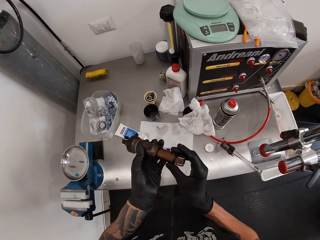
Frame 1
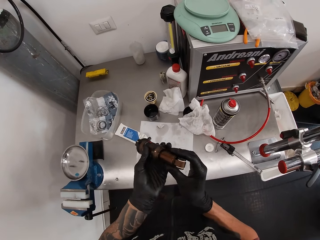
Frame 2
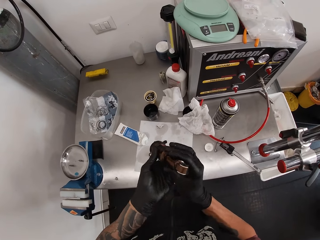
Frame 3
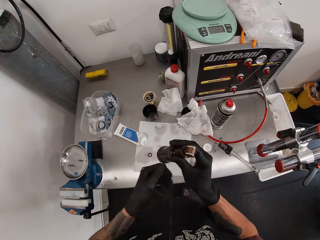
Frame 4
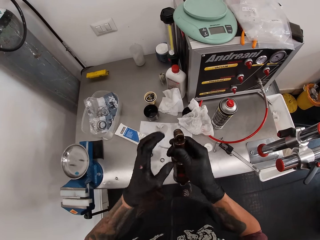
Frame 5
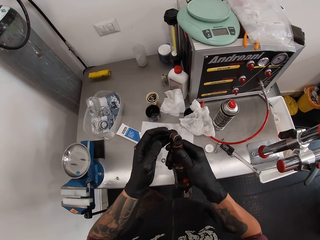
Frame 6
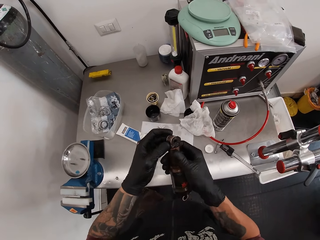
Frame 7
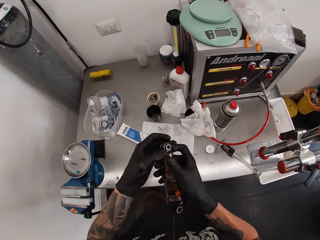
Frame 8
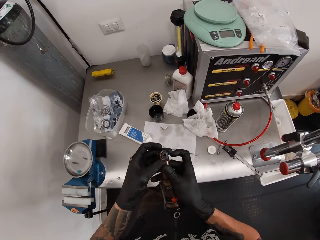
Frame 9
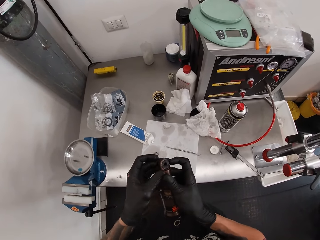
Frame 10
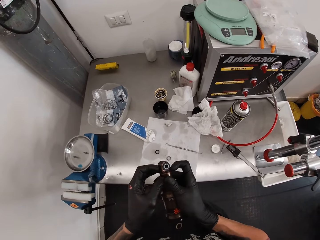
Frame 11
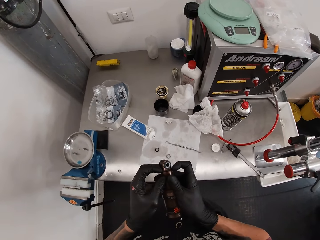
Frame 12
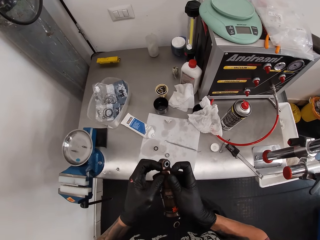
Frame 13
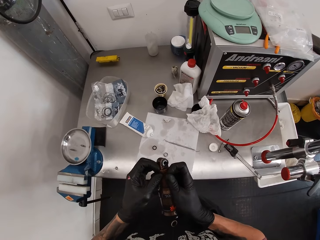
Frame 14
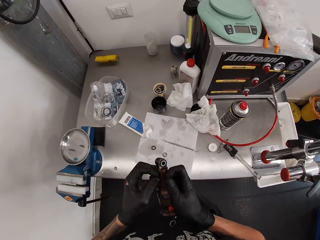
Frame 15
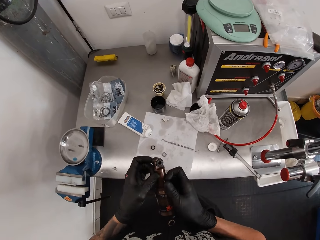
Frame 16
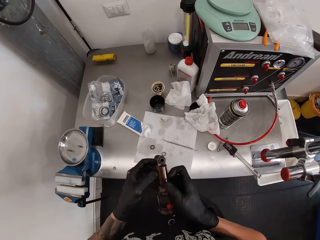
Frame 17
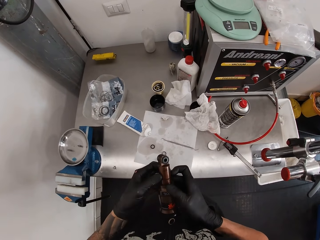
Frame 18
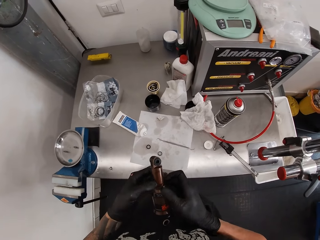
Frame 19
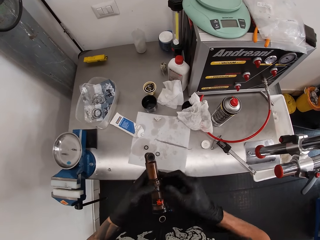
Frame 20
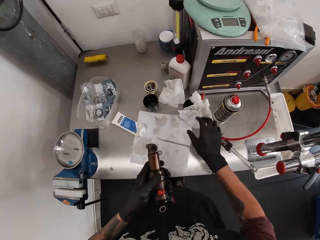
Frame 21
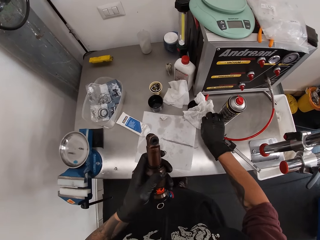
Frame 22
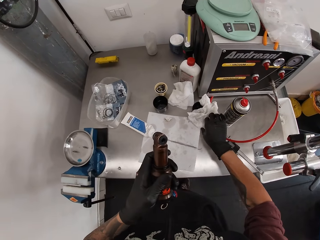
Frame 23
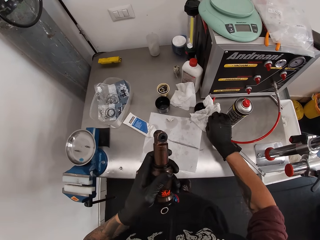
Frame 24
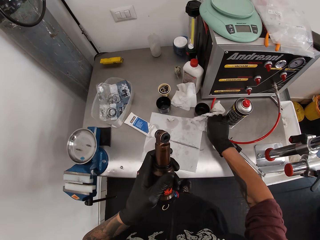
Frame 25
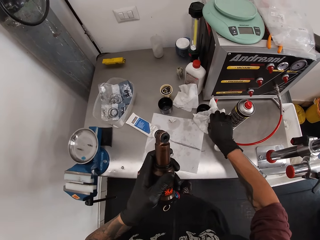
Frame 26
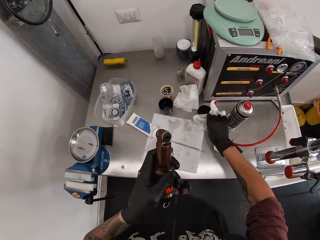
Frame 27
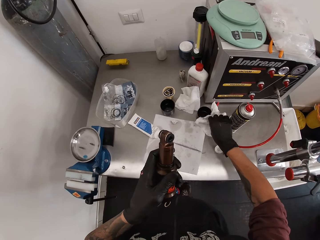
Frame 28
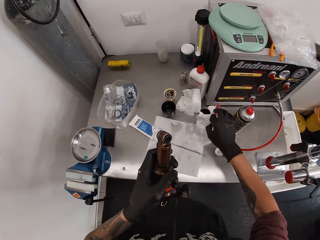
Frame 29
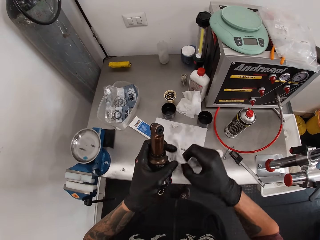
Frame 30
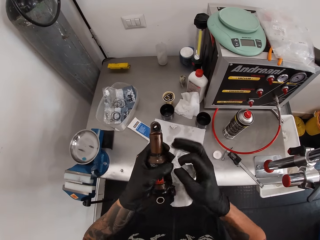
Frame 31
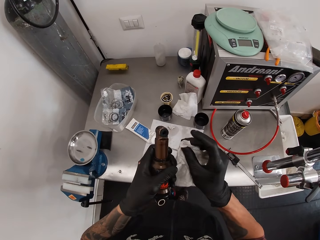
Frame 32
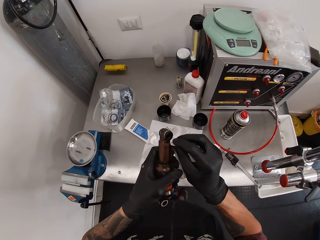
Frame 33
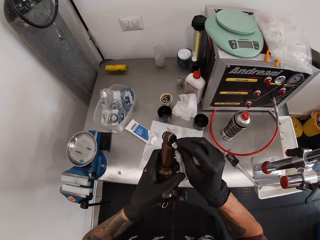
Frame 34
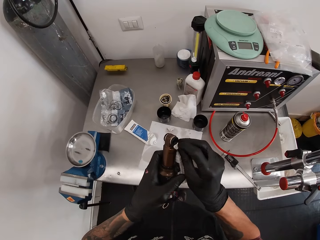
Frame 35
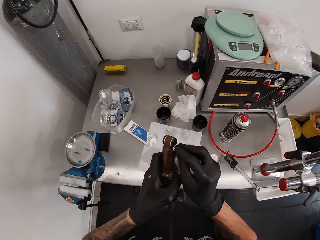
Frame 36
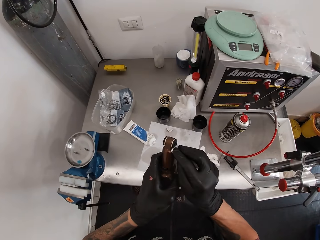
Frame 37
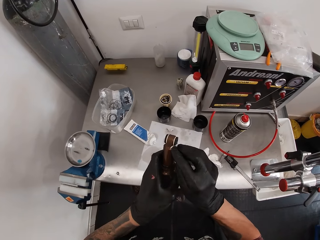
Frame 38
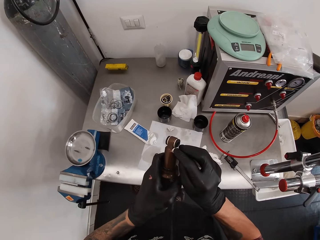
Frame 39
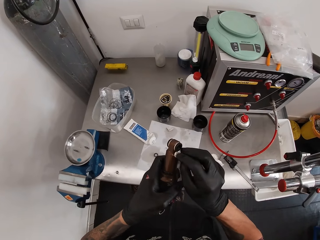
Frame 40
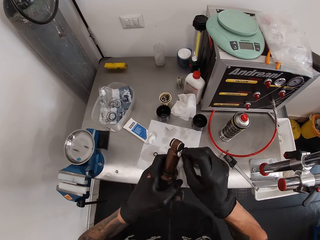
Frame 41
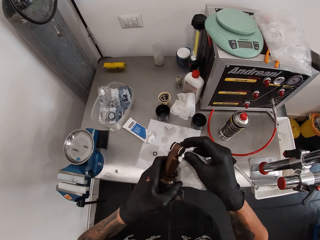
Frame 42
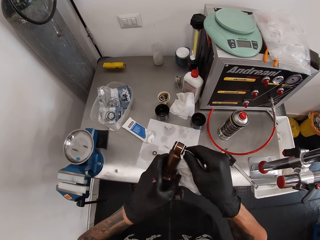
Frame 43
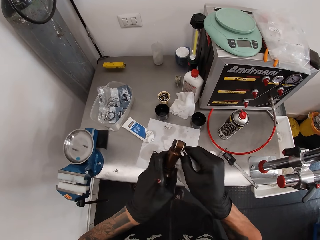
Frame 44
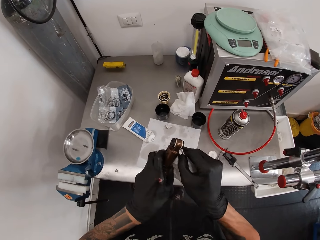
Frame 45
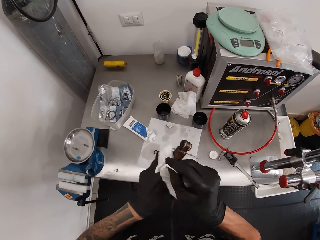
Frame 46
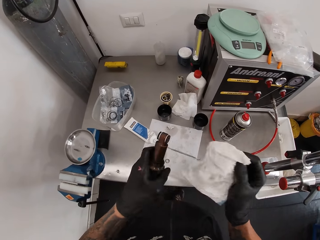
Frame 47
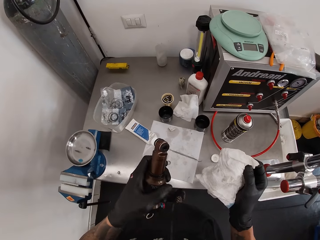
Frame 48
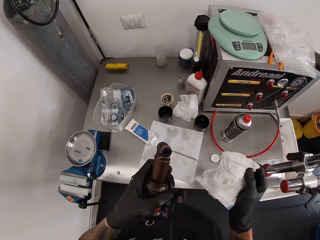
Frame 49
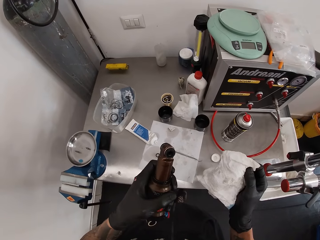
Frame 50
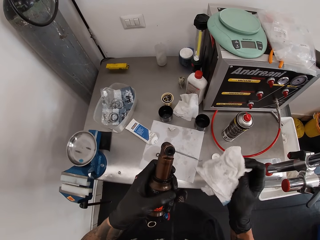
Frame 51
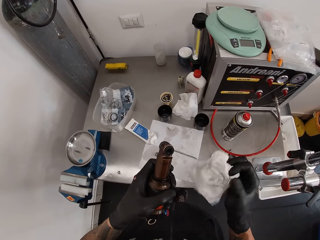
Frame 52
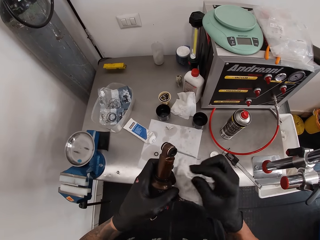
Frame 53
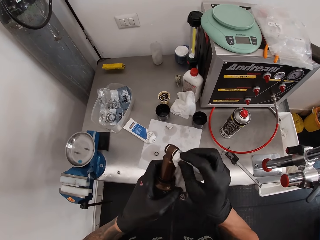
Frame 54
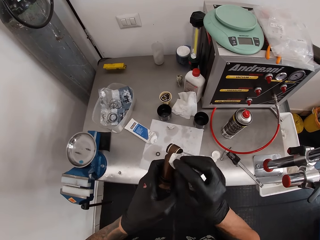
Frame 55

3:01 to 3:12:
The camera wearer looks at the cordless ratchet. He picks up the tissue paper on the table with his right hand. He cleans the fox float in his left hand with the tissue paper in his right hand.

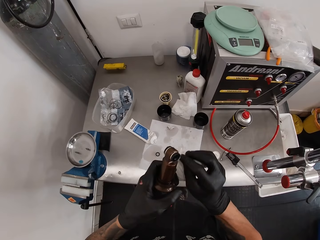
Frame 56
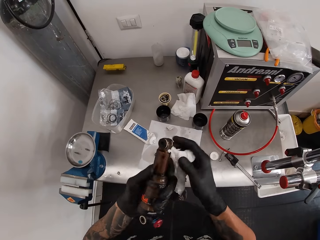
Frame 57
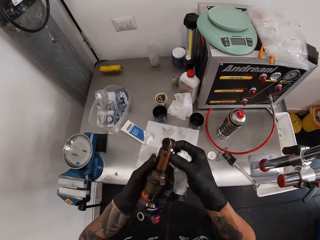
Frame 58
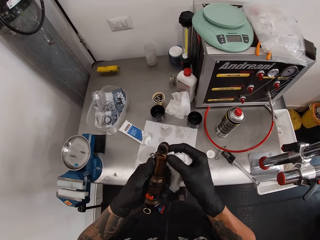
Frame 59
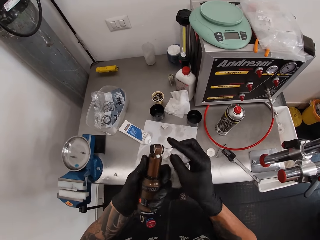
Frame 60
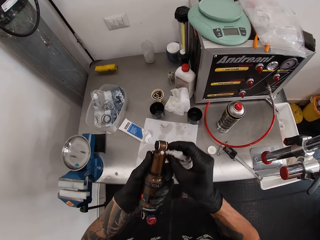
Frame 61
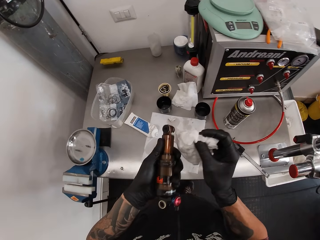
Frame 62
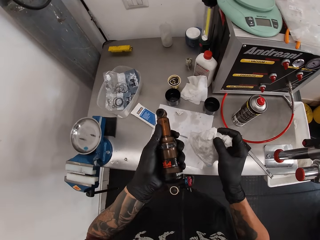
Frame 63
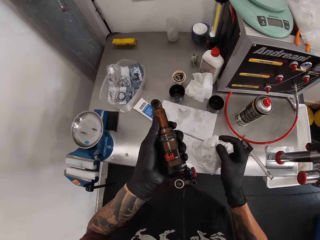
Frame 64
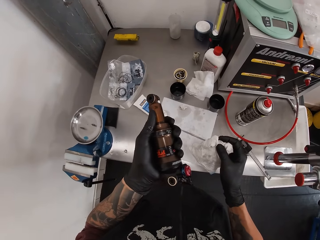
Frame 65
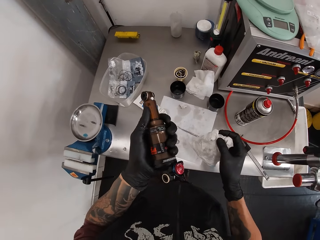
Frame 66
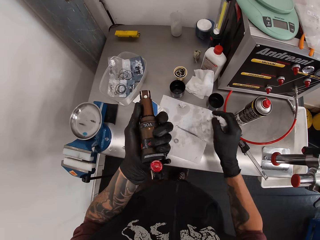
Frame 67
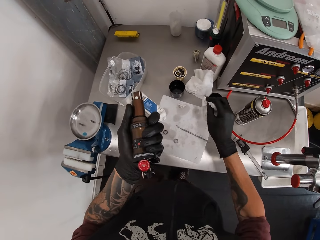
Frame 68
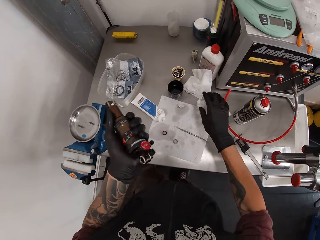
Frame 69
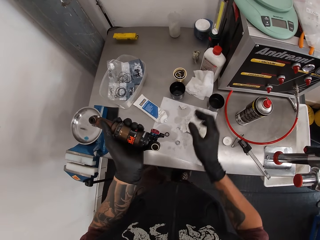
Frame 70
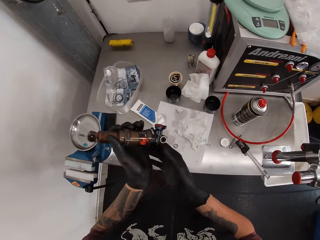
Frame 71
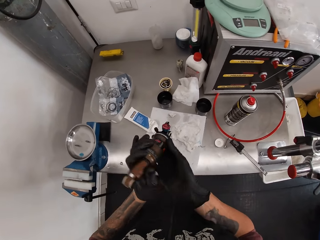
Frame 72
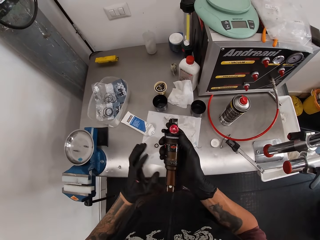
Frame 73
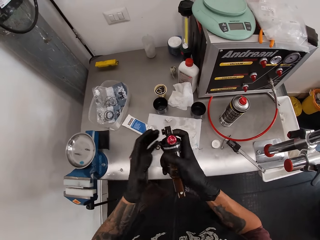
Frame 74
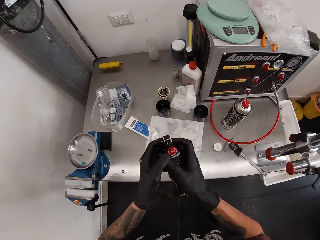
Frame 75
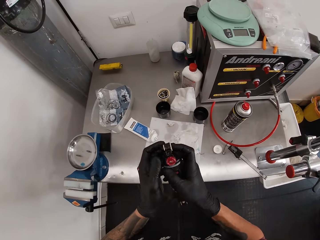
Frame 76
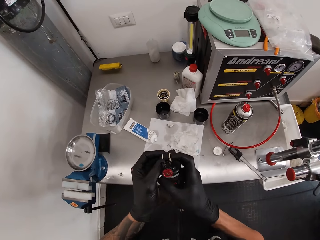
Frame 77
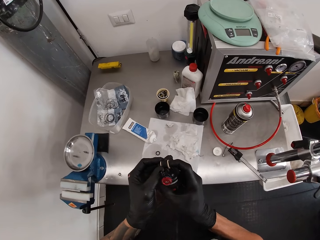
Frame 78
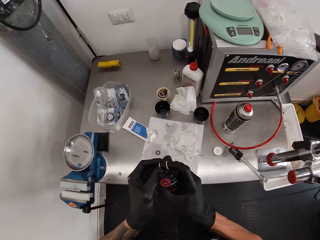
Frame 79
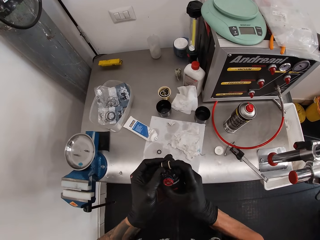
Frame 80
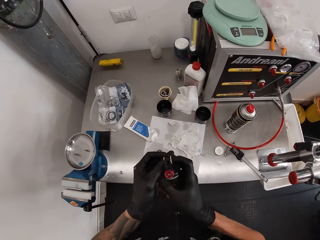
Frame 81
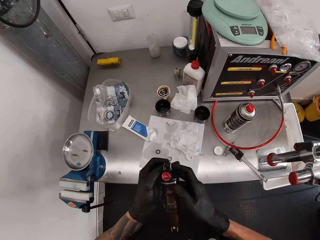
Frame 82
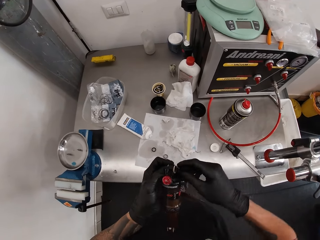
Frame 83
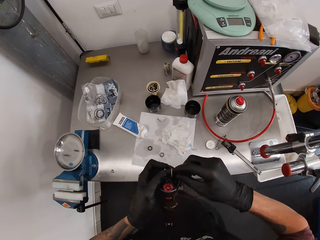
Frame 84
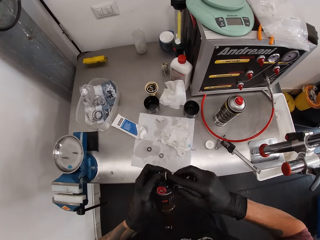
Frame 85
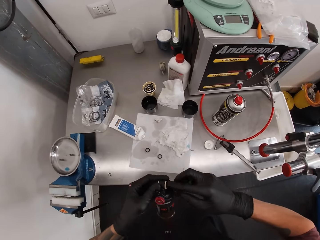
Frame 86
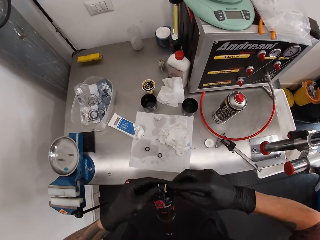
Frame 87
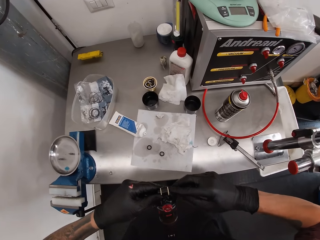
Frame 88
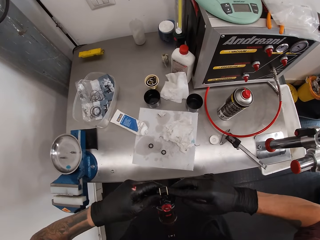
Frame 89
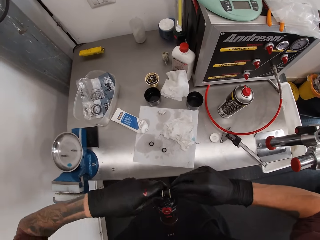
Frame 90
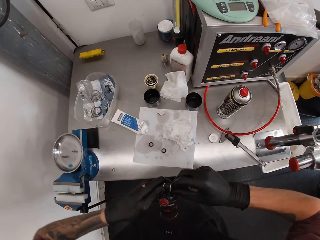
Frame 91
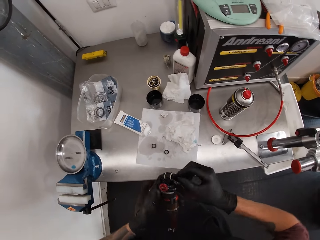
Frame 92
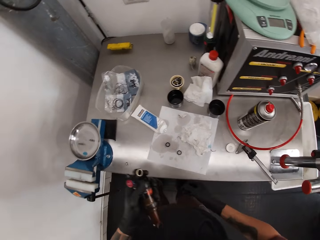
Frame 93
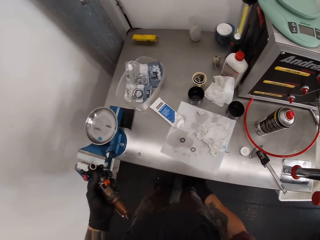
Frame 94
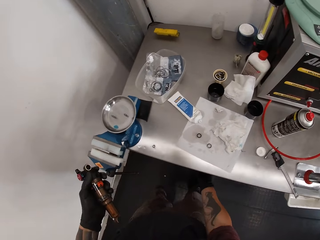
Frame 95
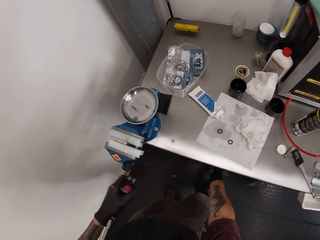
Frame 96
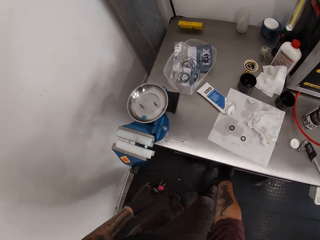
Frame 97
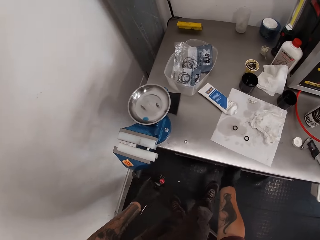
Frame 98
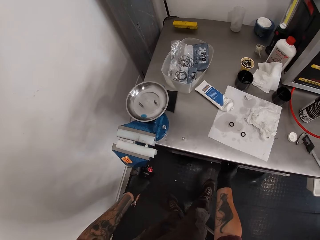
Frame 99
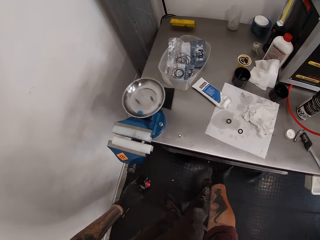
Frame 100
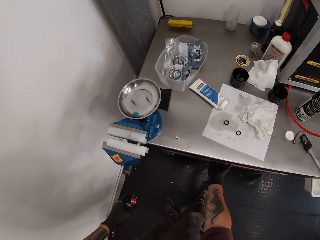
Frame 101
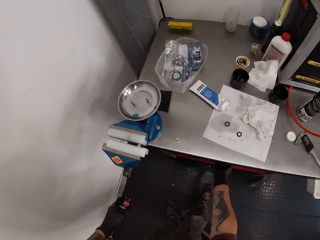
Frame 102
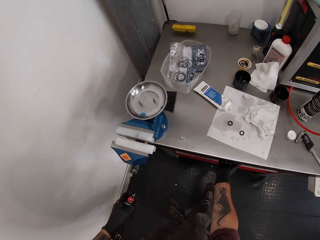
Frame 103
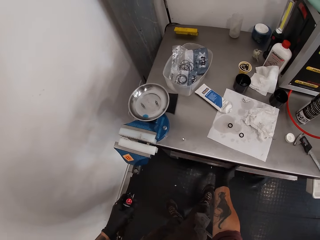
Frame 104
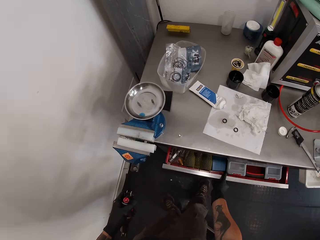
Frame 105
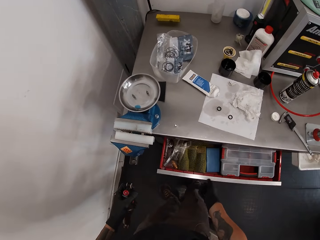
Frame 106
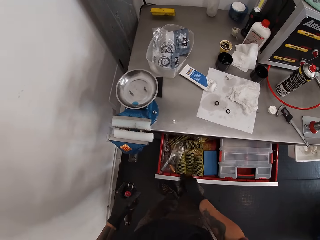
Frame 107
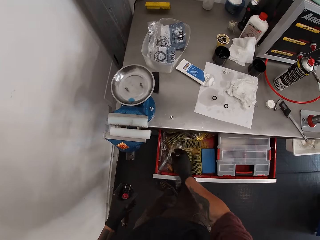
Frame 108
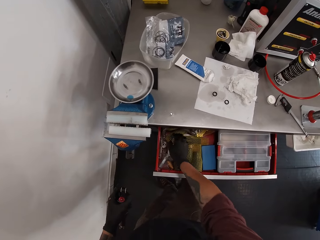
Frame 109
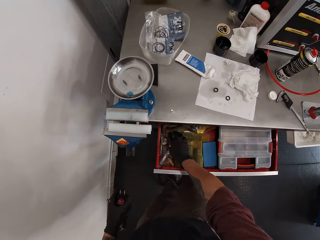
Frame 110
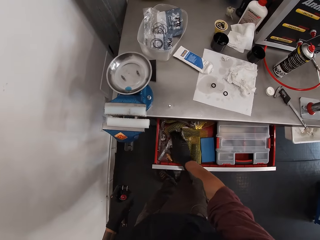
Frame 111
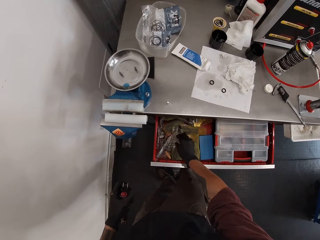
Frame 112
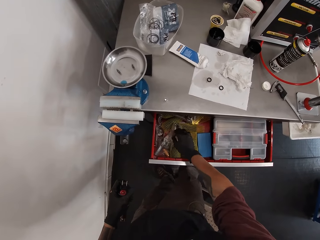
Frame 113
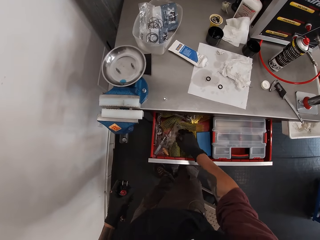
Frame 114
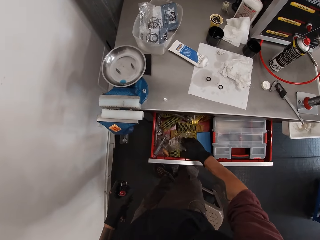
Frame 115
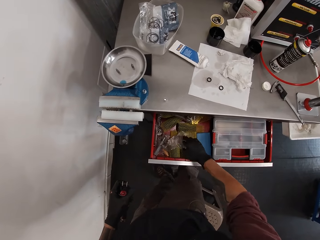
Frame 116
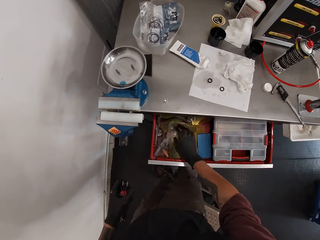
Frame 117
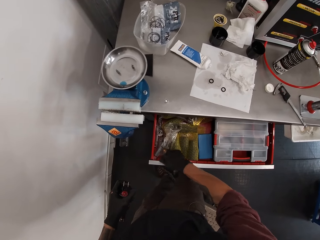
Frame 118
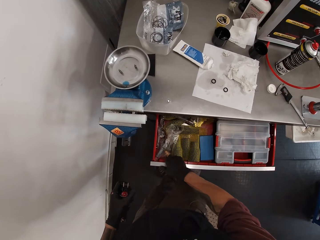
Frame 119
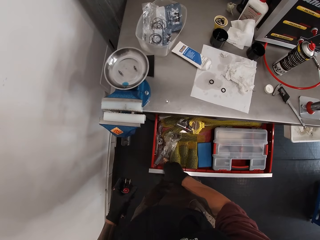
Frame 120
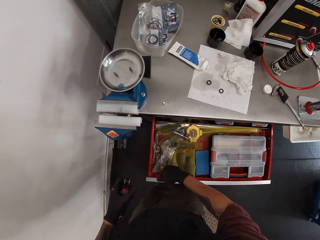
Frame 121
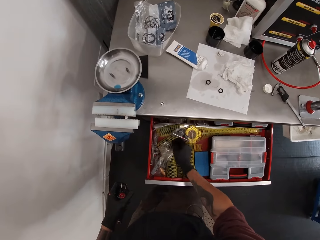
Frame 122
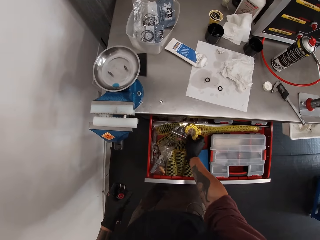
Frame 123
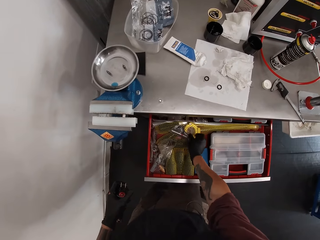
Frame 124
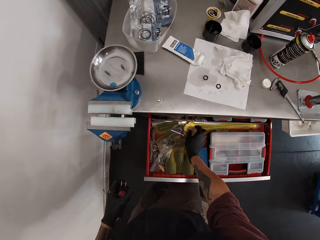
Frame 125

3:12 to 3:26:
The camera wearer drops the tissue paper in his right hand on the workshop table. He checks the fox float with both hands. He turns the cordless ratchet. He opens a drawer in the workshop table with his right hand. He touches a nylon in the drawer with his right hand.
